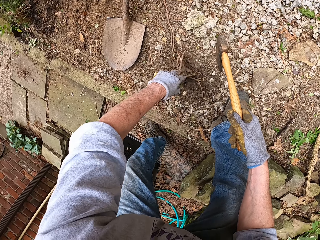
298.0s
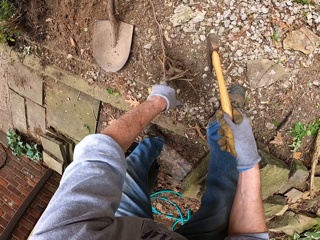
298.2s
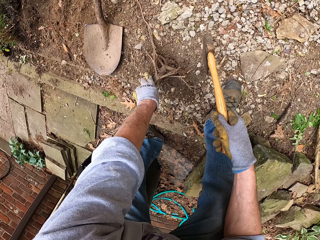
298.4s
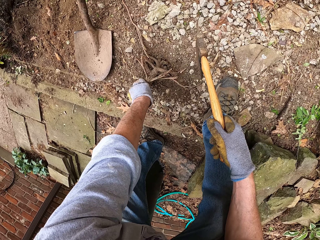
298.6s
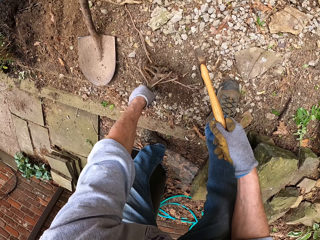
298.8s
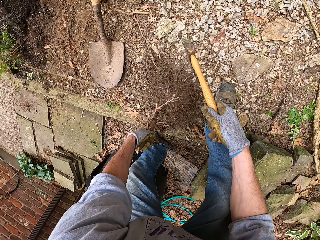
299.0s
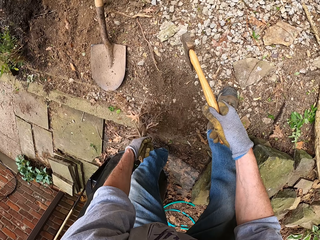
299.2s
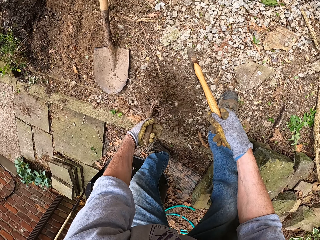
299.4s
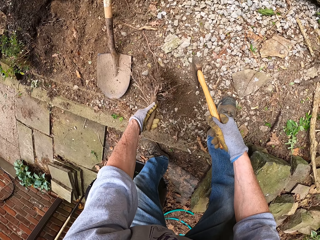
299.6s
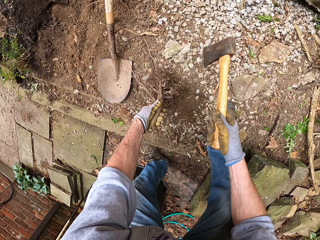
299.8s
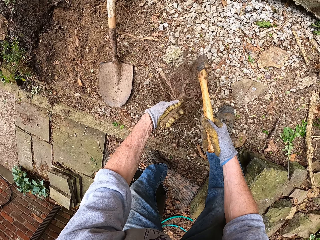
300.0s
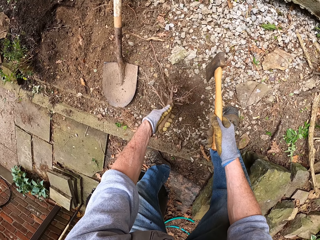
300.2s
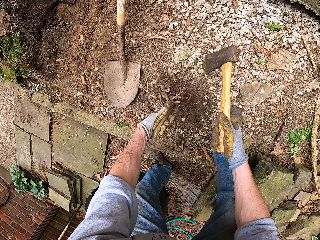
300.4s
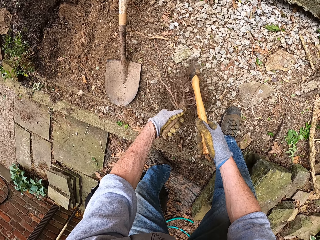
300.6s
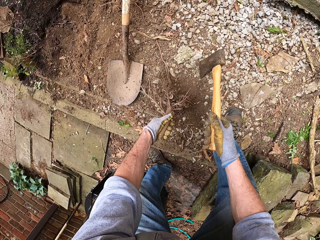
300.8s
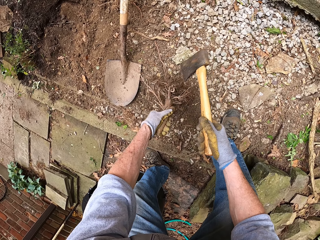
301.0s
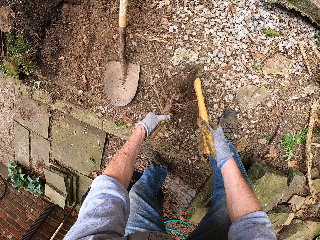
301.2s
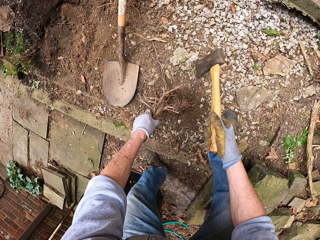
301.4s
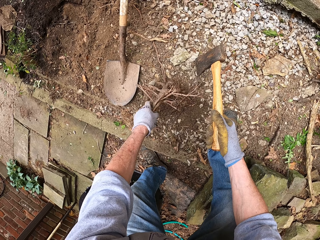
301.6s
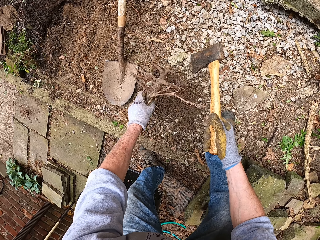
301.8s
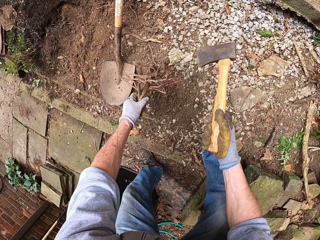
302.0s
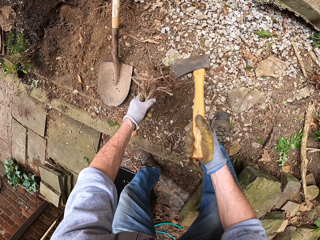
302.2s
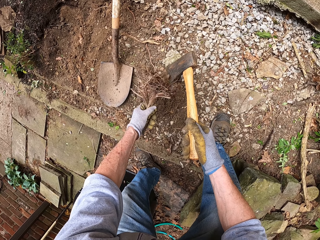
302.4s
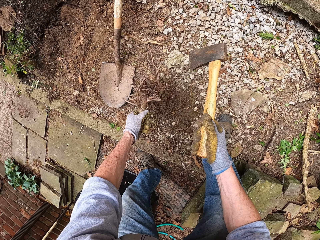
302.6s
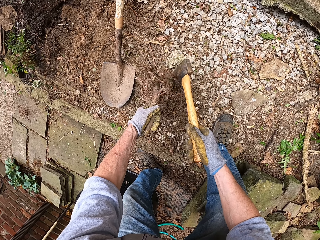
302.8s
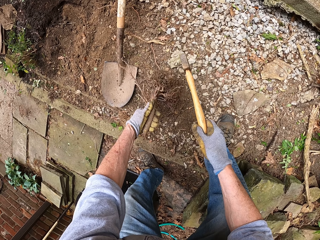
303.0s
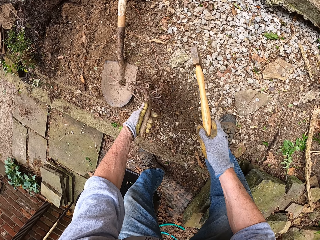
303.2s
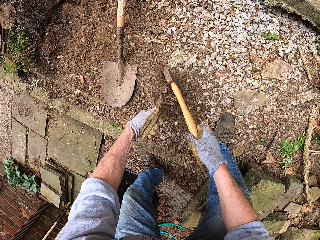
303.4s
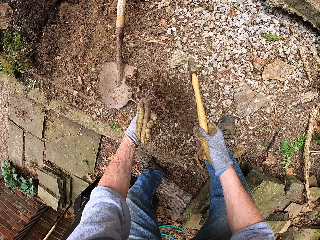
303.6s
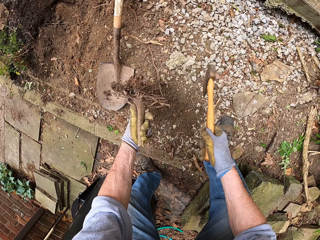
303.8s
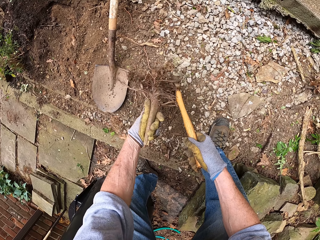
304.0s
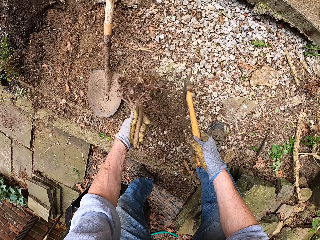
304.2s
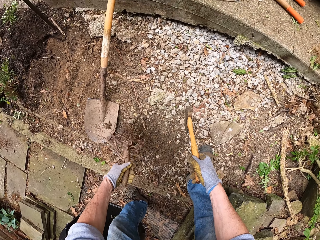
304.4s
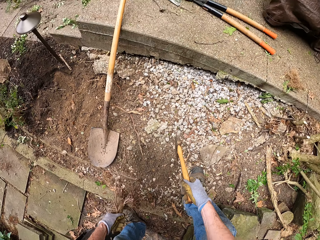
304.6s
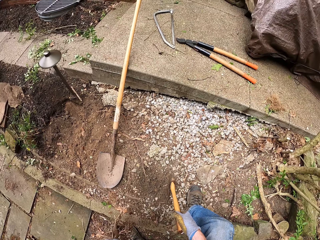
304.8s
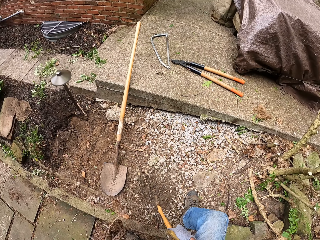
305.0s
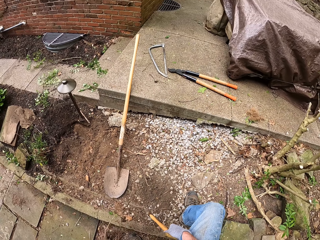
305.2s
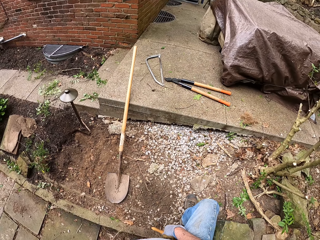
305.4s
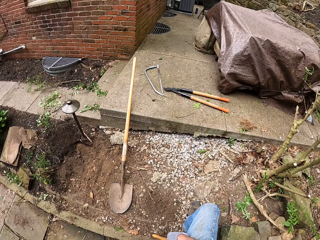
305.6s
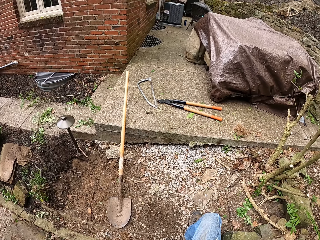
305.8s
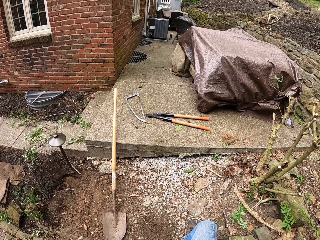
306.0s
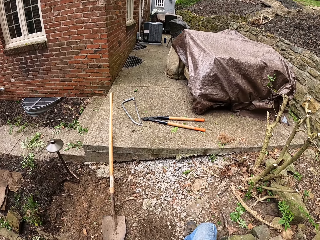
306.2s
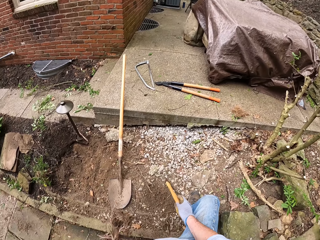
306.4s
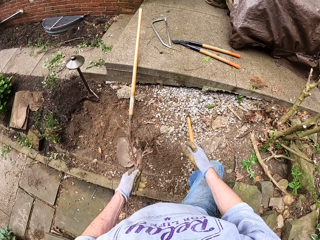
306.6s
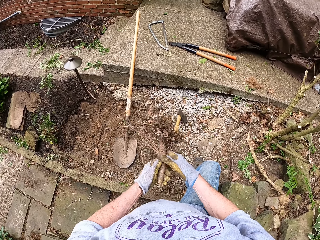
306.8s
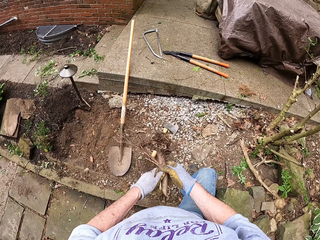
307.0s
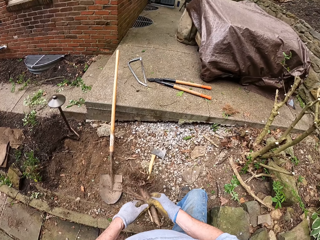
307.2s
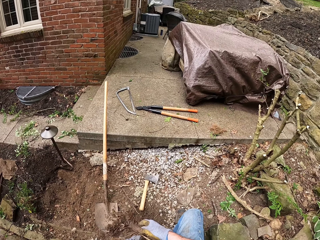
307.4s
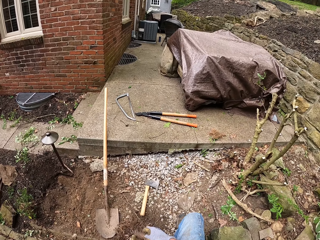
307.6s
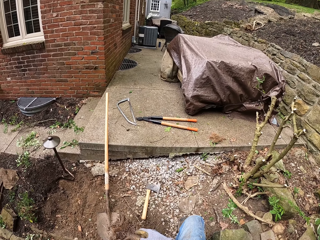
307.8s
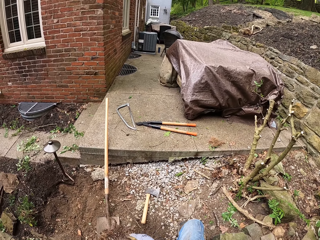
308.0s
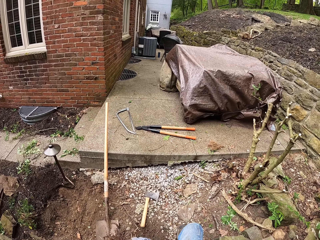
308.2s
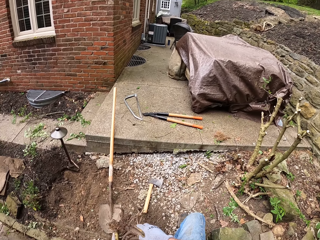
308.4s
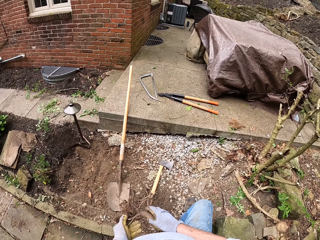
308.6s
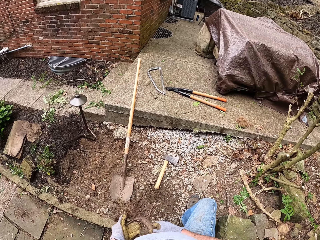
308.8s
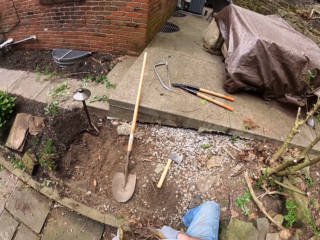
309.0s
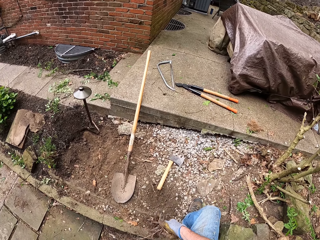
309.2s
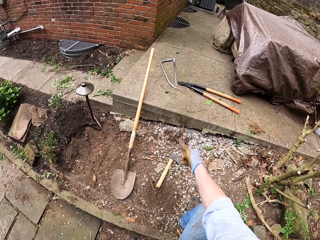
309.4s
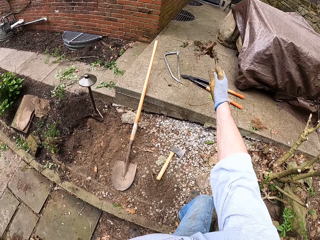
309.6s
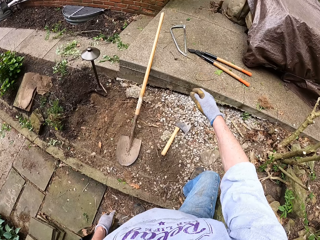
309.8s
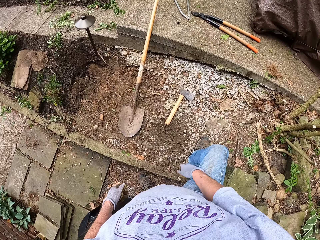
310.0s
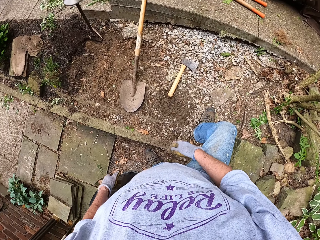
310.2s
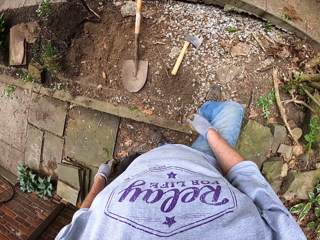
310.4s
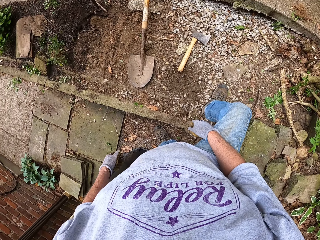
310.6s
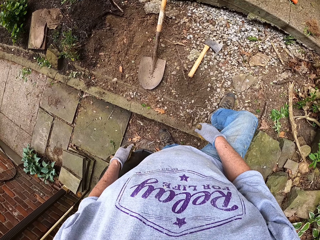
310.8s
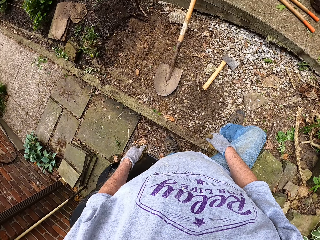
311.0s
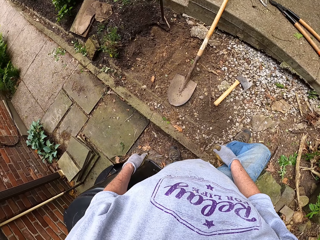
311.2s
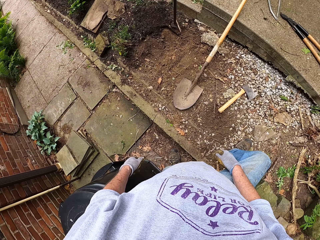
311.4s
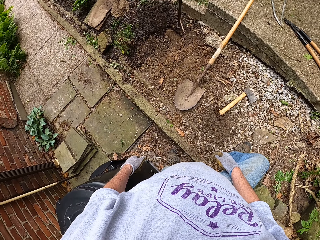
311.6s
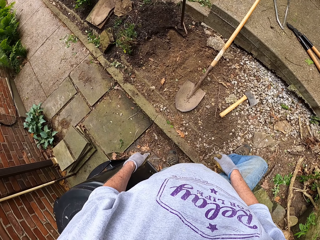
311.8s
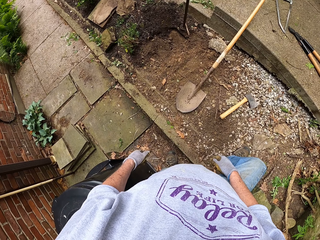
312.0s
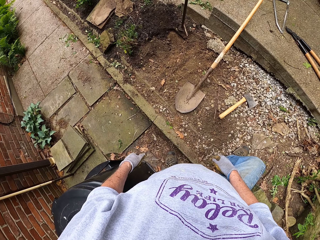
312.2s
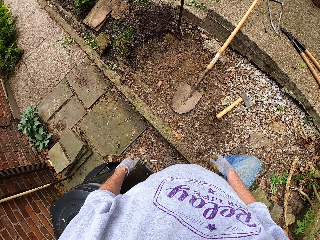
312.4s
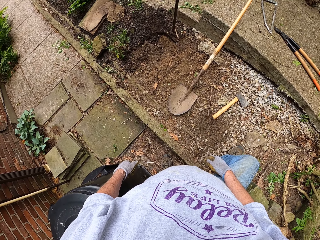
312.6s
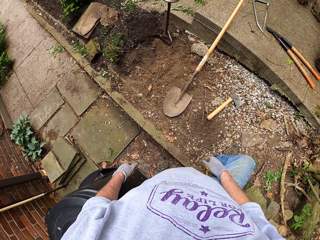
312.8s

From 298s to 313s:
The camera wearer removes the sand from the root stump in his left hand with the axe. He moves the root stump to his right hand. He throws the root stump on a pavement in front. He looks around.

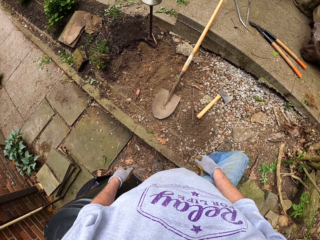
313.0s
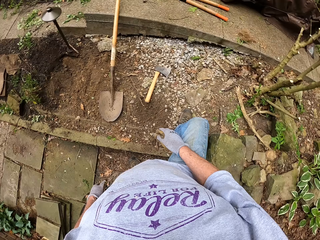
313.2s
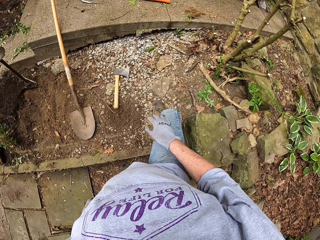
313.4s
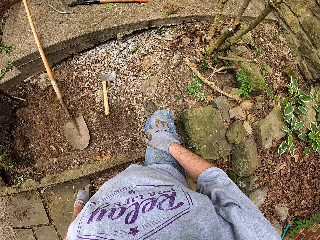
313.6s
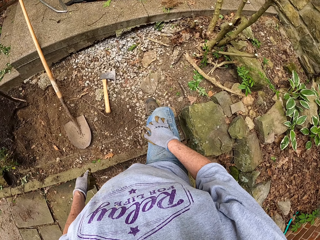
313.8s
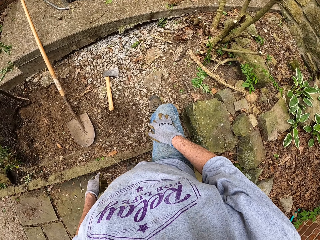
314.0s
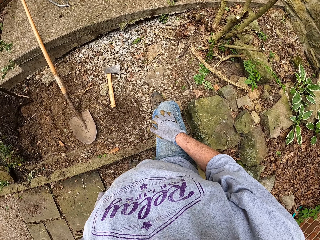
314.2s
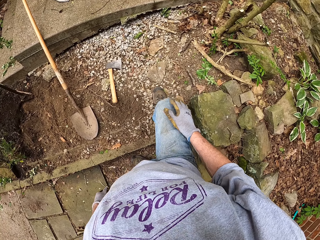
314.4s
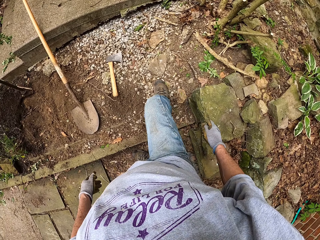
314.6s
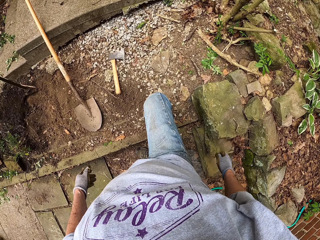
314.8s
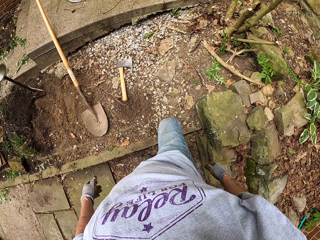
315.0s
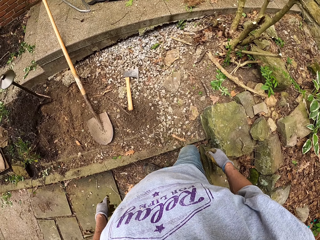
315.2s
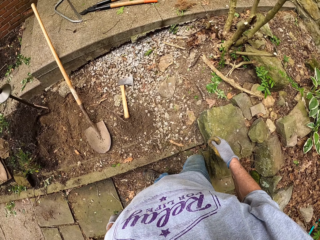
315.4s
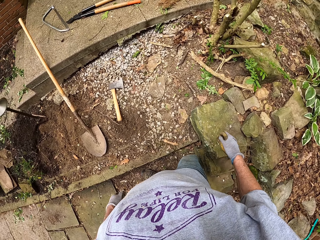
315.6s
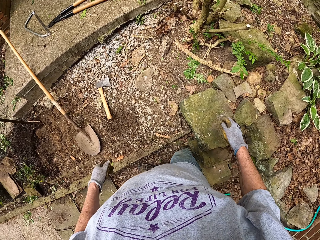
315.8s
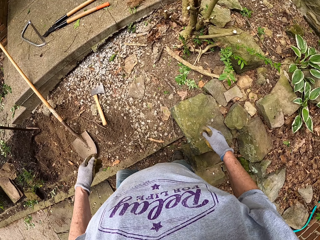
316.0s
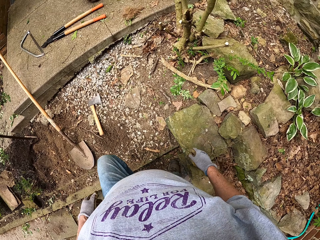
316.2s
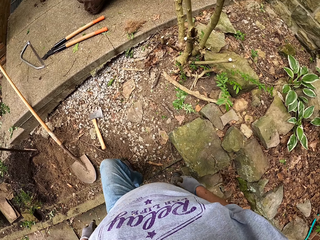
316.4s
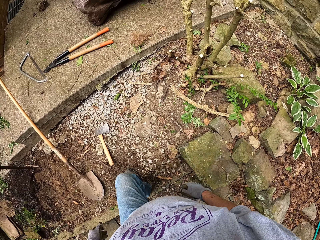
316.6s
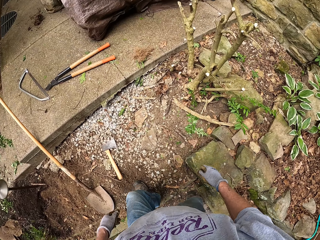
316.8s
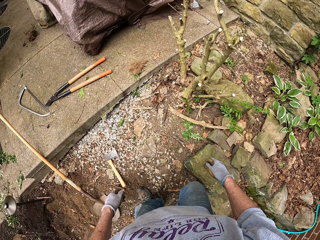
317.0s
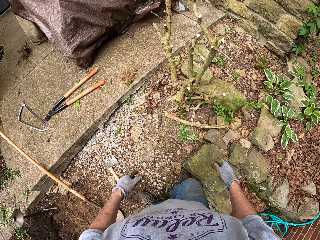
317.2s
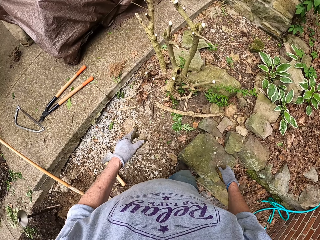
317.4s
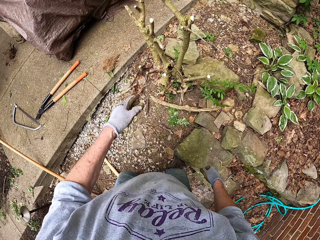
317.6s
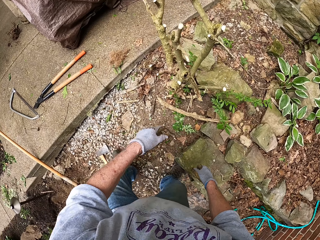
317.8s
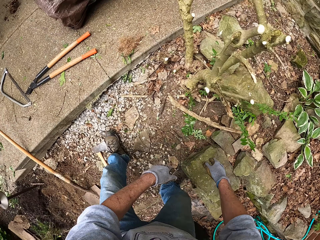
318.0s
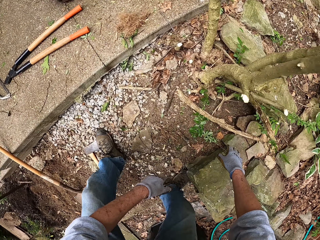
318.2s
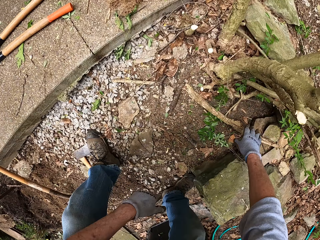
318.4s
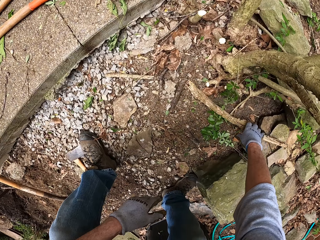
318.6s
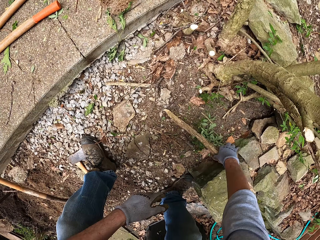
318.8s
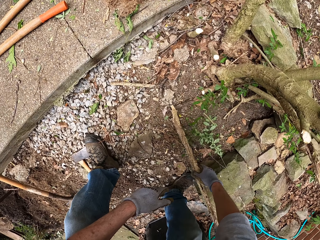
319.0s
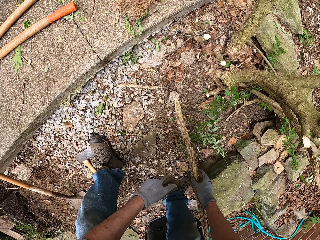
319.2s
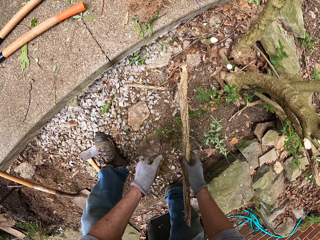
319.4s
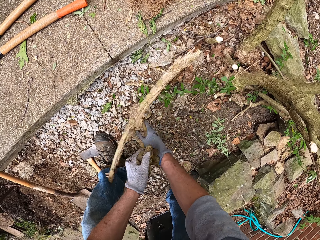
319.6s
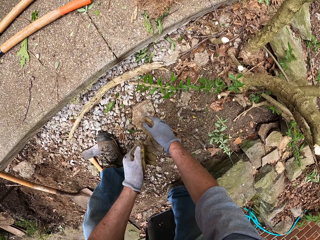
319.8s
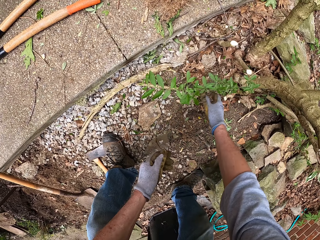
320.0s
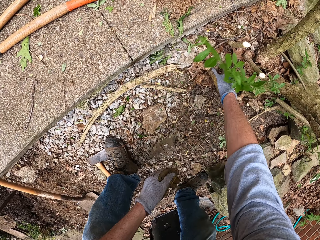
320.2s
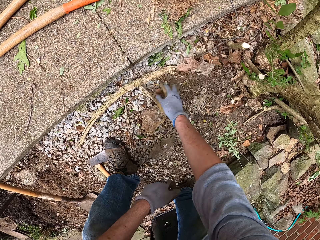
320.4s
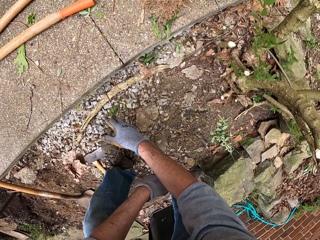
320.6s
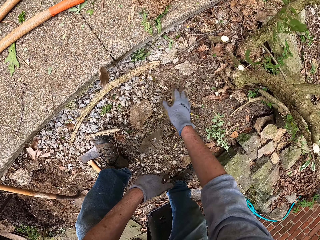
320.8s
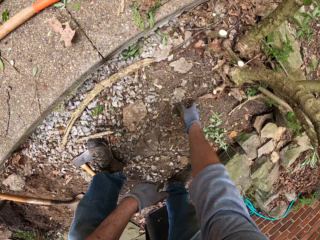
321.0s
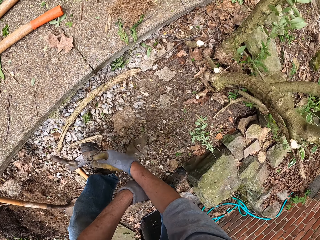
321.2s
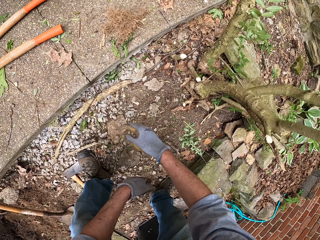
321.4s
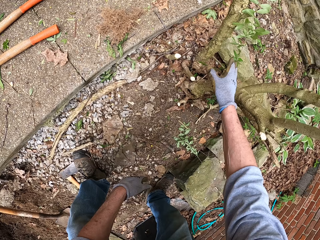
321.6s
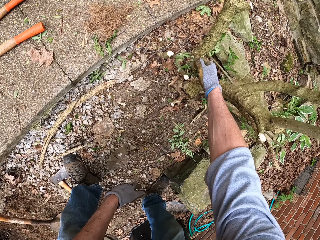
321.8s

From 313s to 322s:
The camera wearer walks forward a bit. He cleans around. He picks up a stick from the ground with his right hand and throws the stick to the left. He sweeps some leaves from the ground with his hand.
